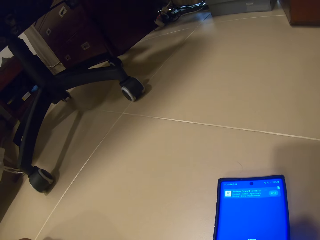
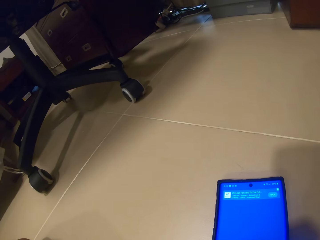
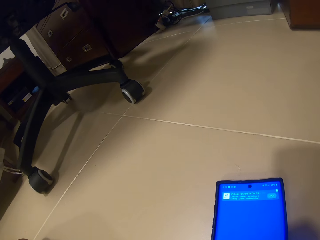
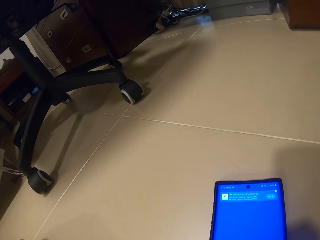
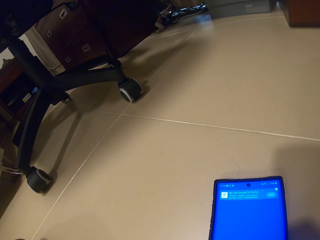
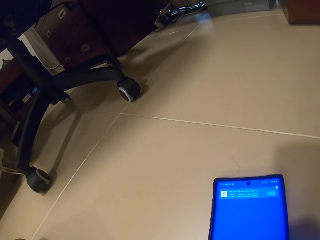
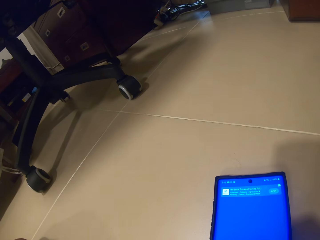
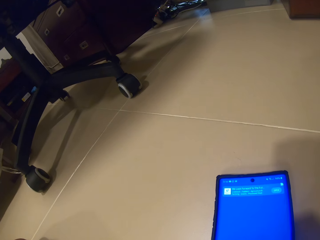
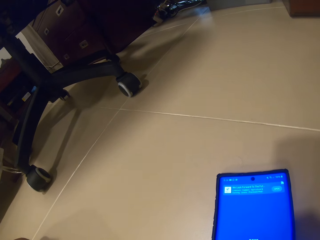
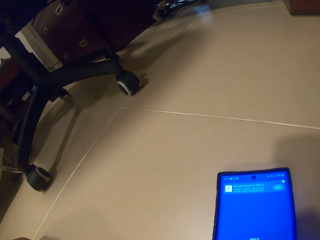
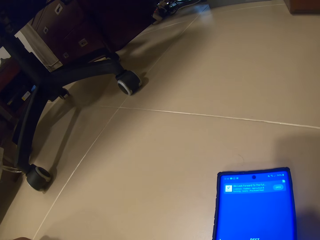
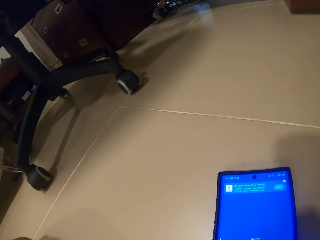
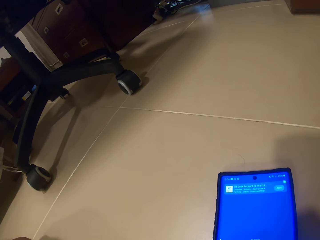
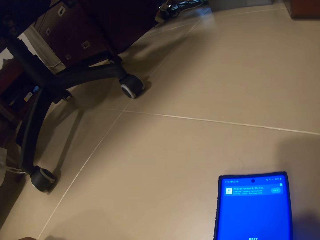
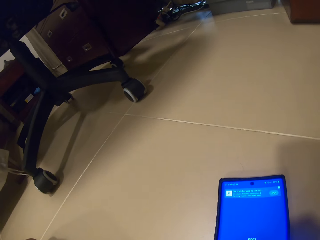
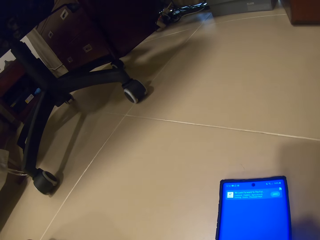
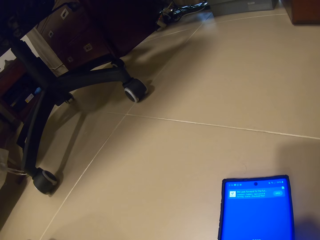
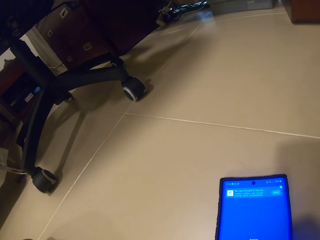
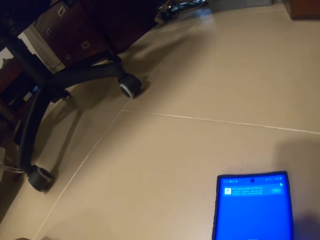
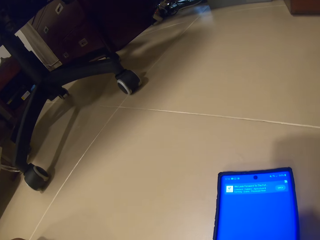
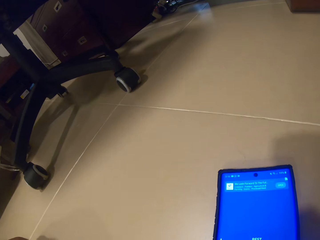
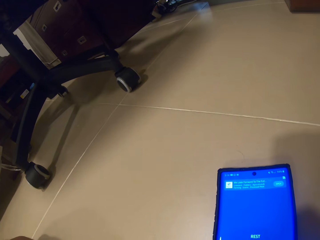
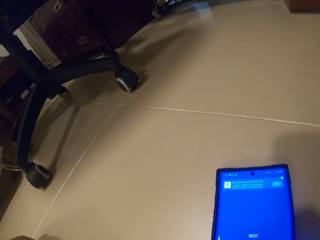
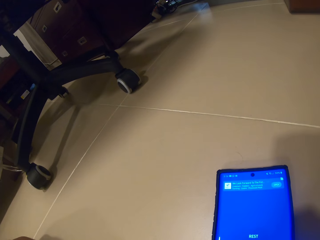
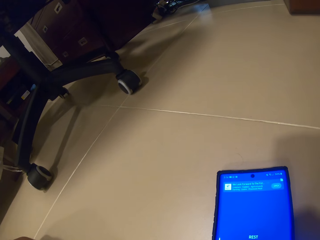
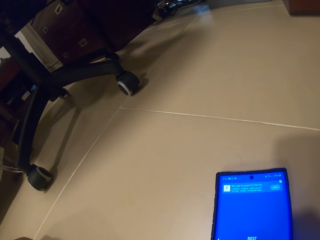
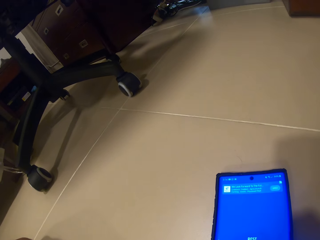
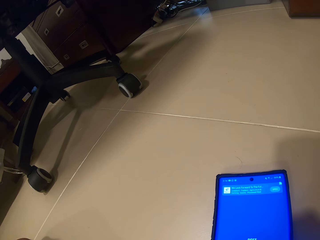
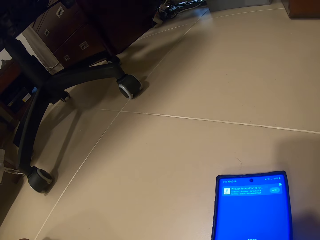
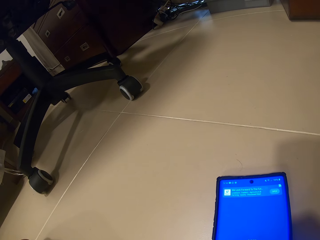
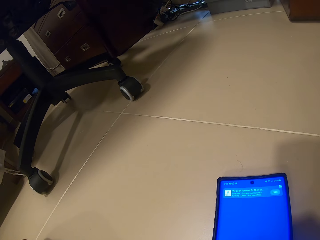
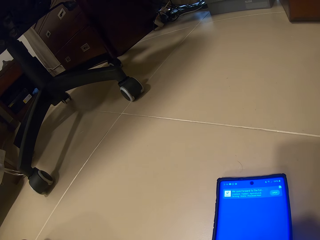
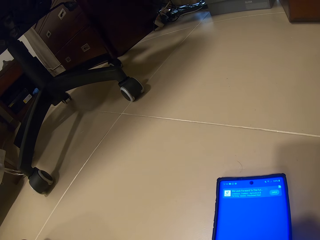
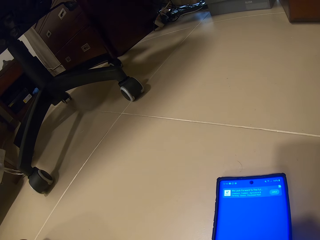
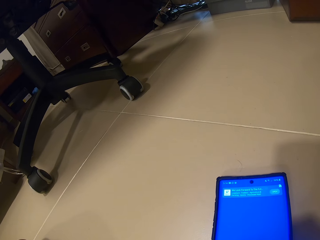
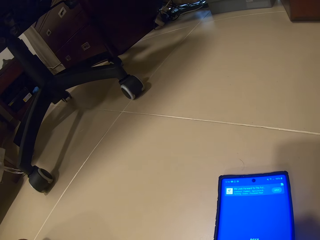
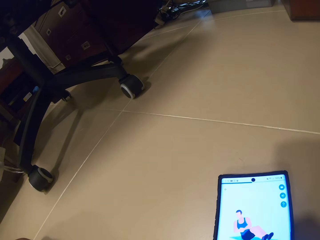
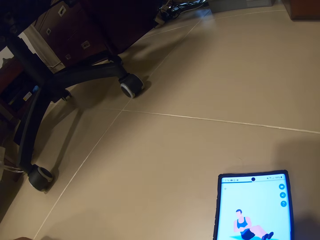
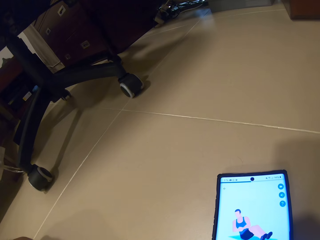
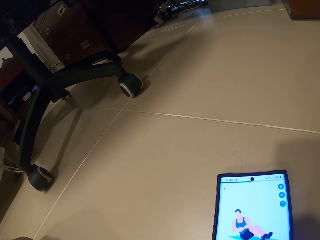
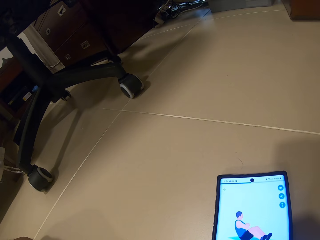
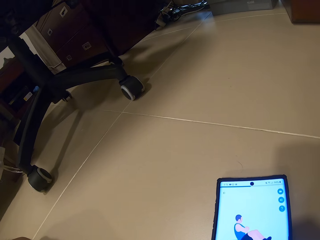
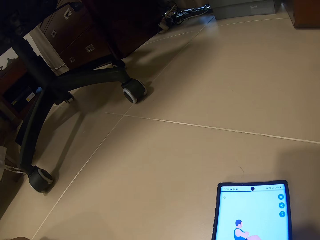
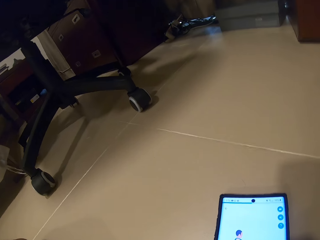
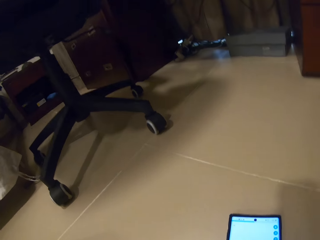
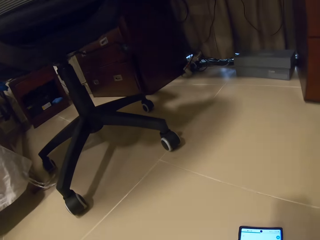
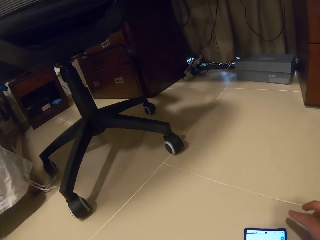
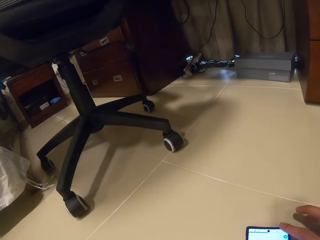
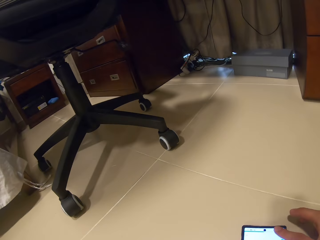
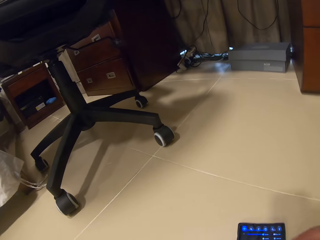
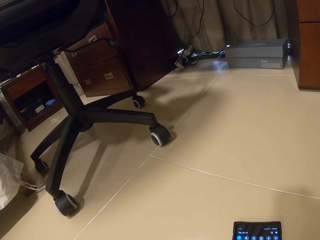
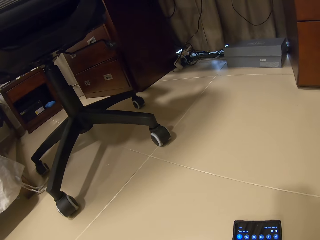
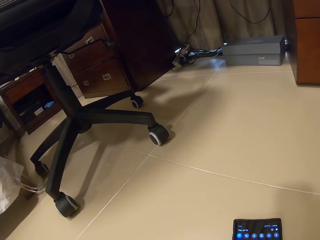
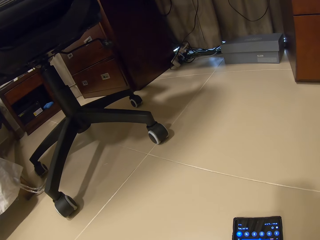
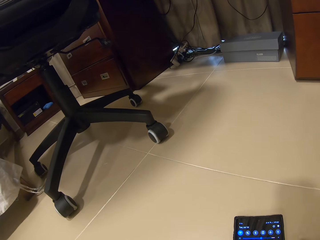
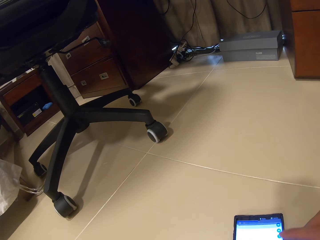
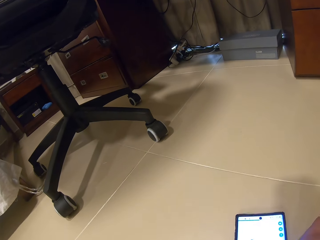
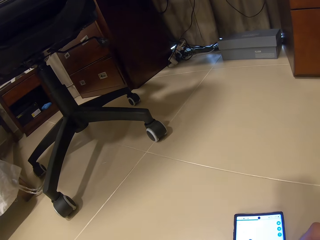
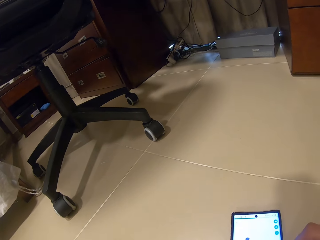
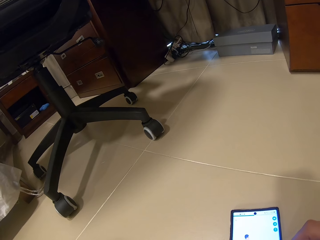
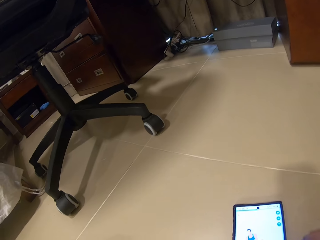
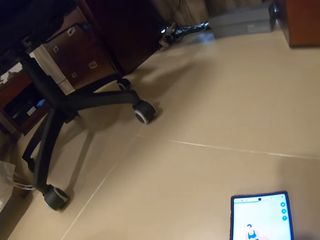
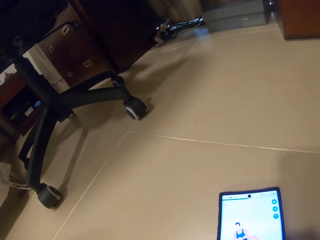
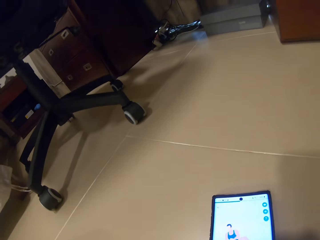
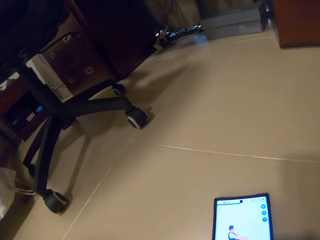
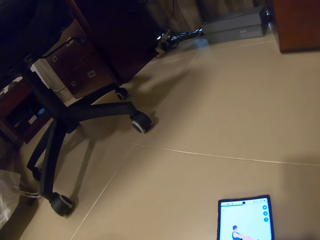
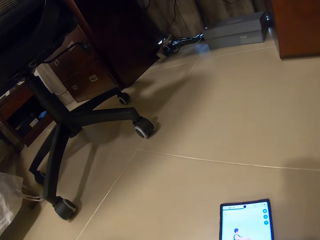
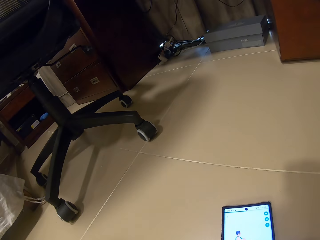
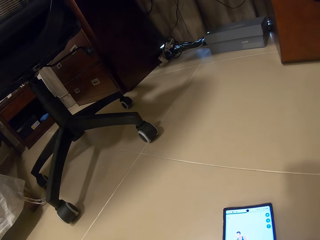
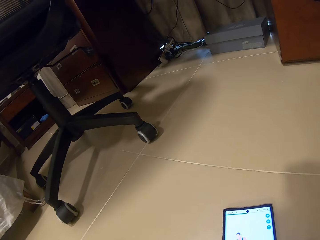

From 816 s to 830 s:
The camera wearer looks around. He presses a phone on the floor with his right hand.

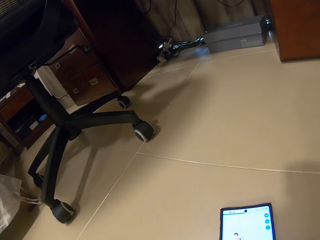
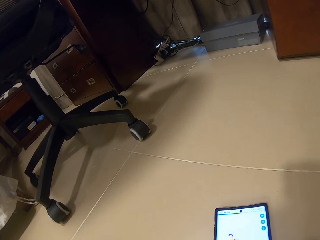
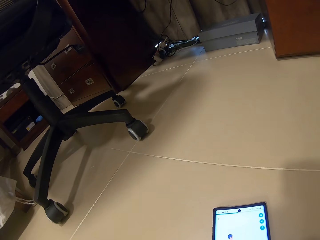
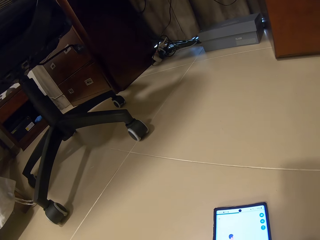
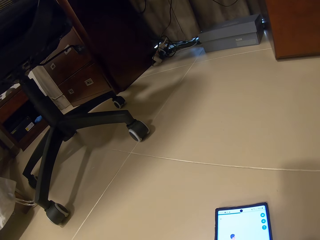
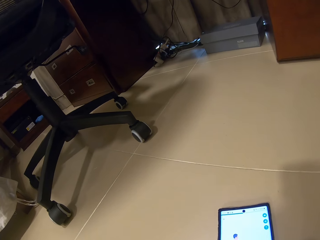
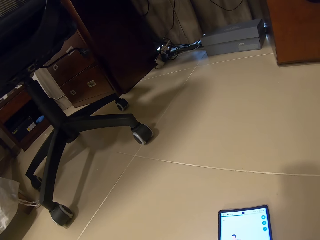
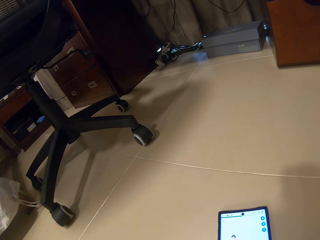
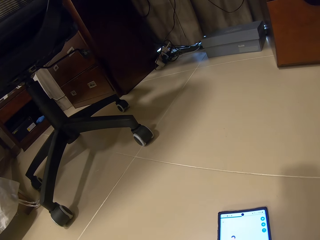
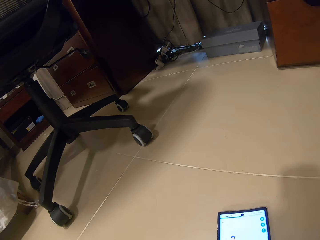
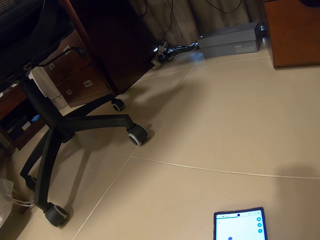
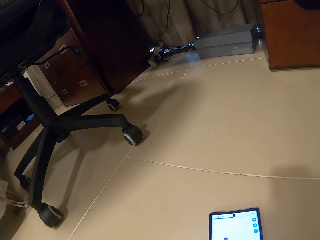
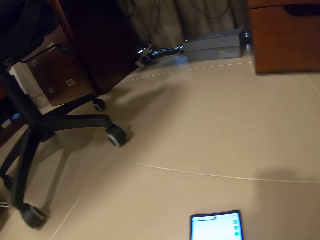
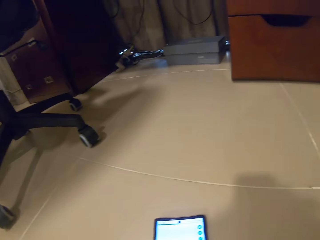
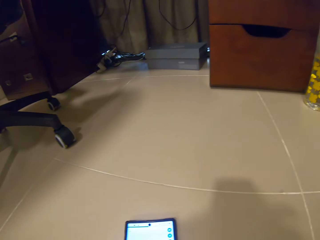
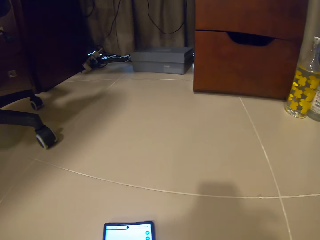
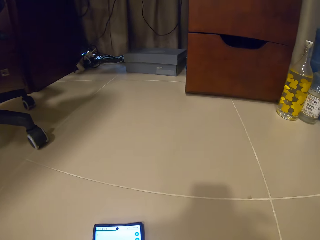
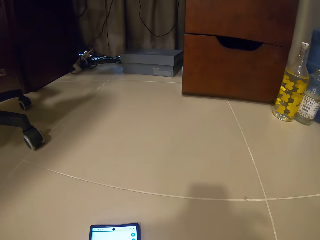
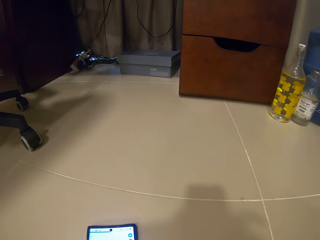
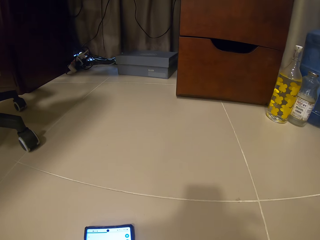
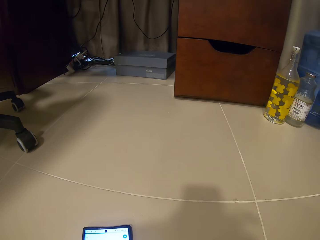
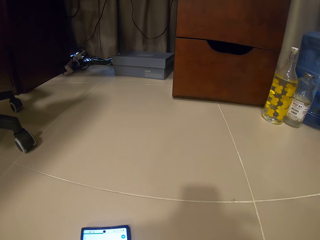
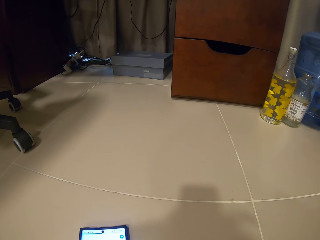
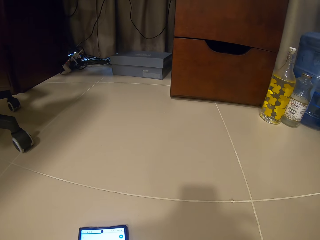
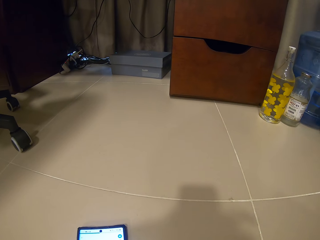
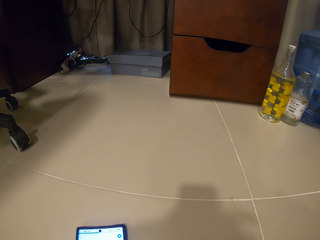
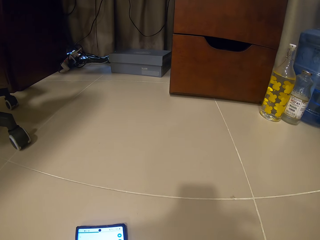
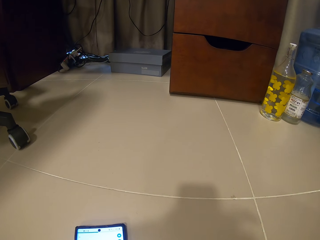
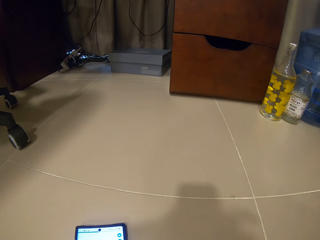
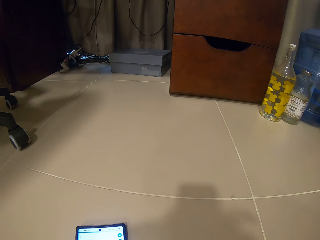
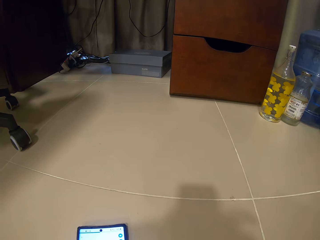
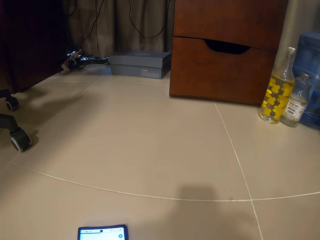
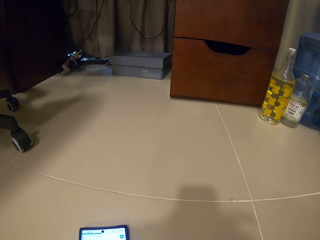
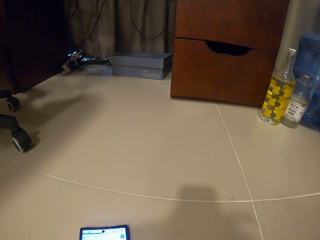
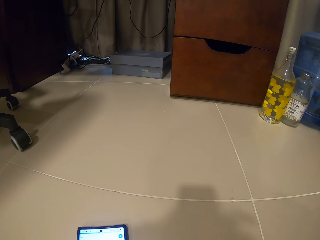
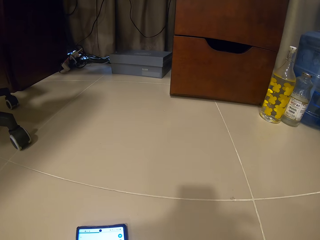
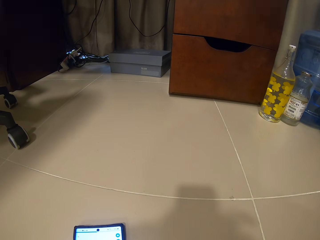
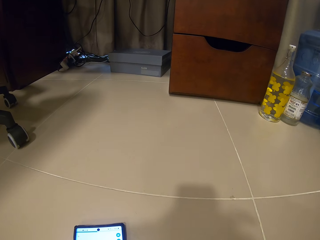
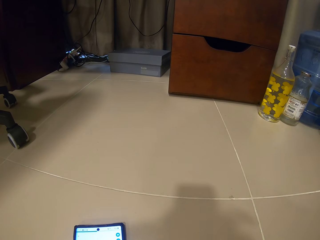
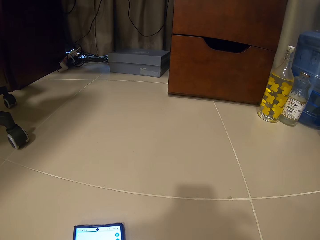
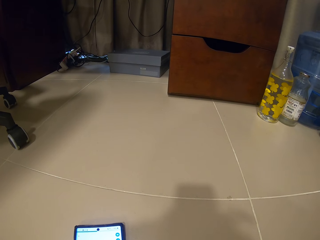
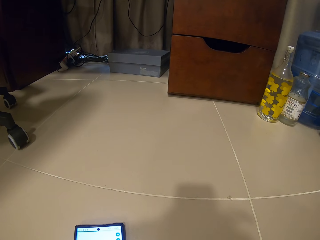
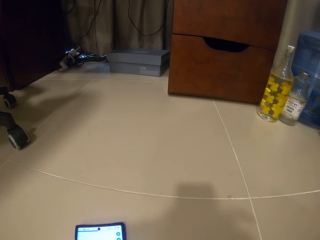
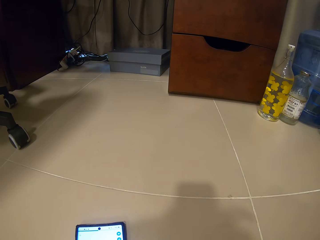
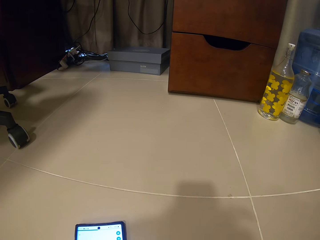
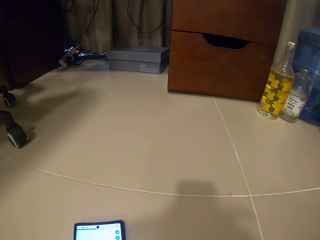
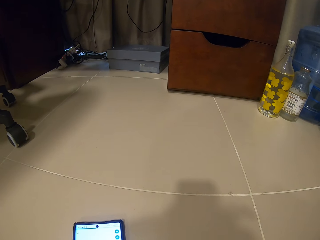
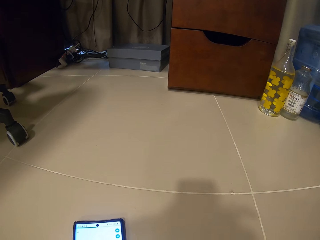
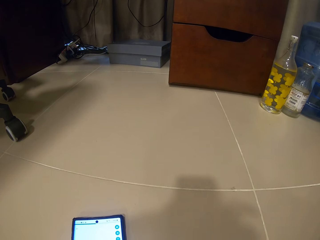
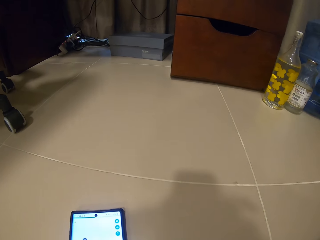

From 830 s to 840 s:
The camera wearer looks at the phone.
